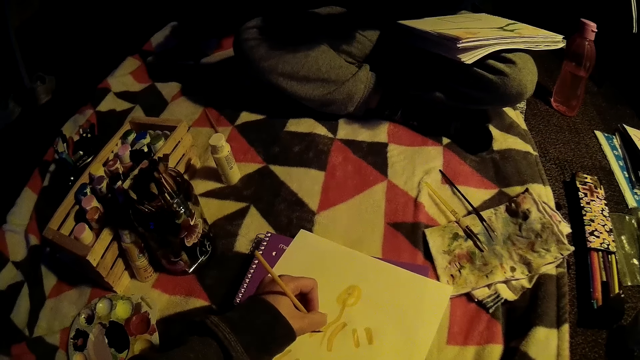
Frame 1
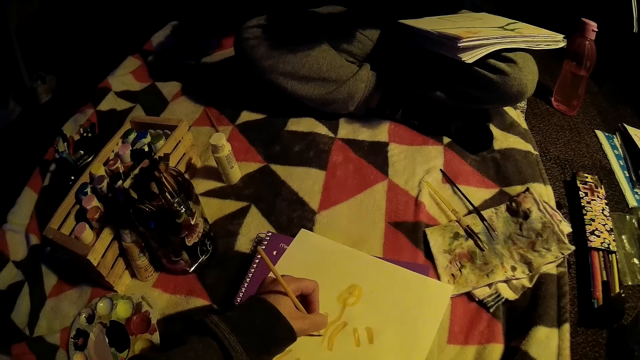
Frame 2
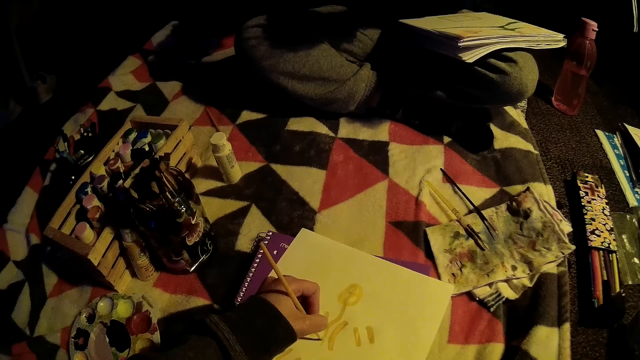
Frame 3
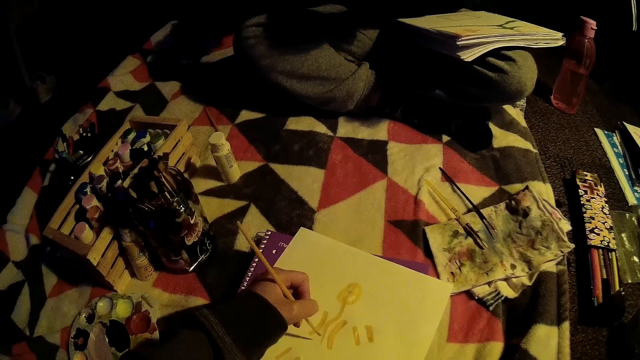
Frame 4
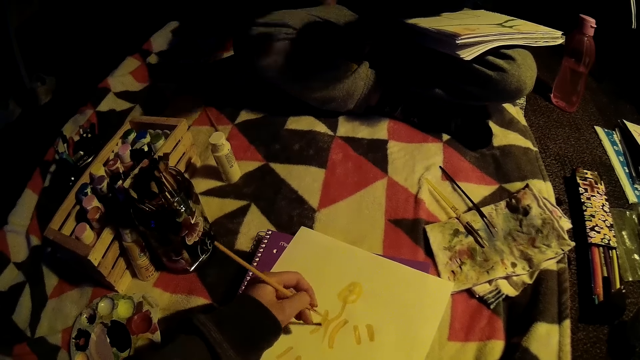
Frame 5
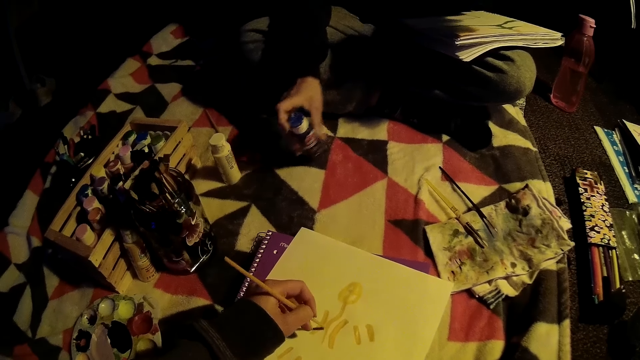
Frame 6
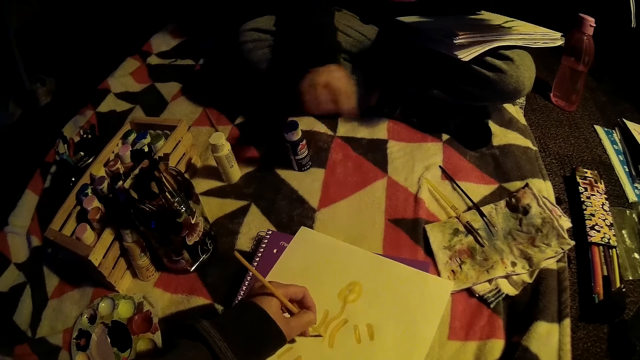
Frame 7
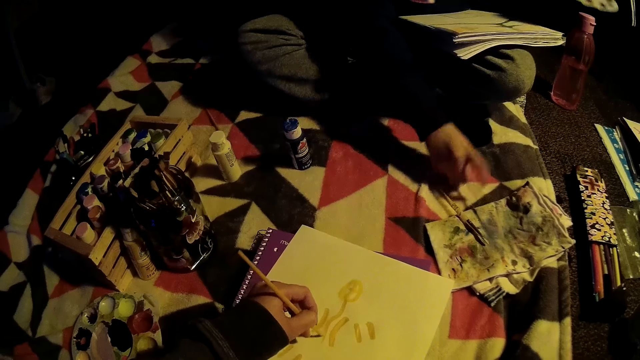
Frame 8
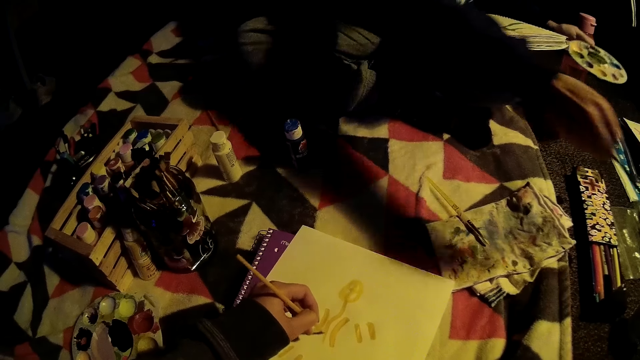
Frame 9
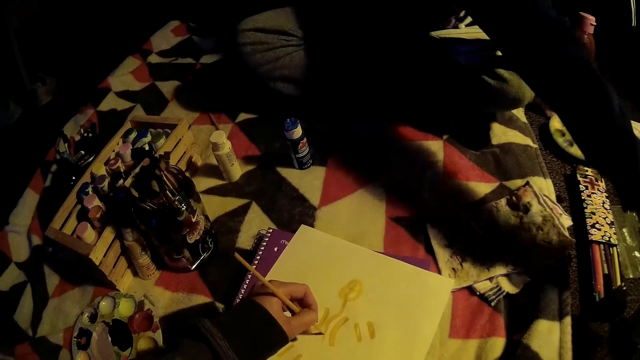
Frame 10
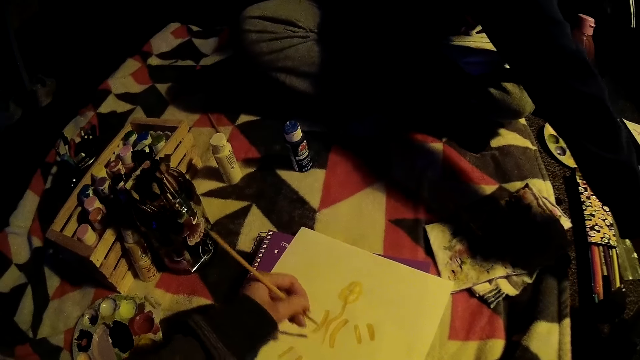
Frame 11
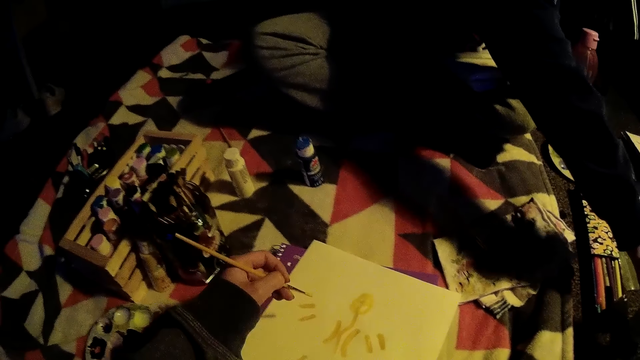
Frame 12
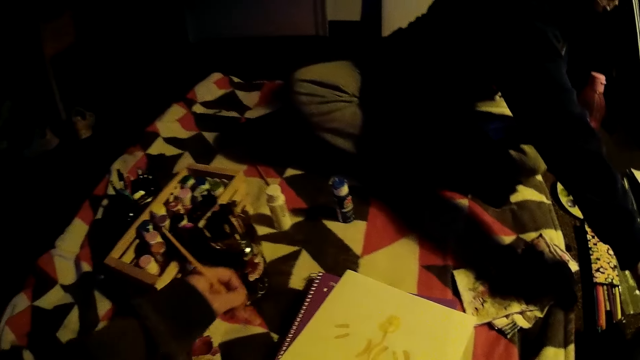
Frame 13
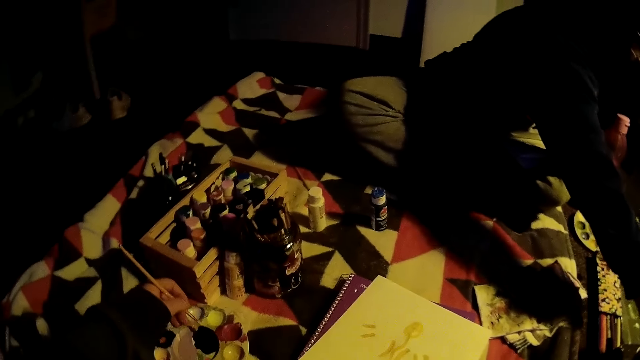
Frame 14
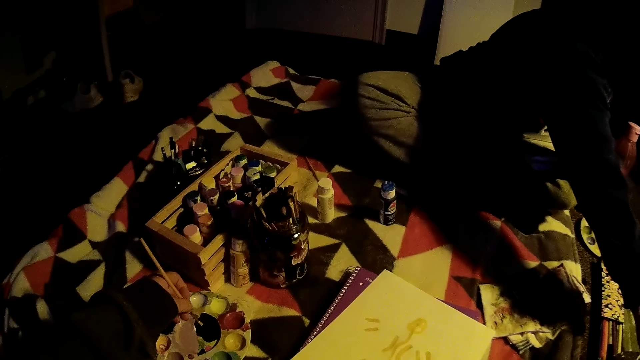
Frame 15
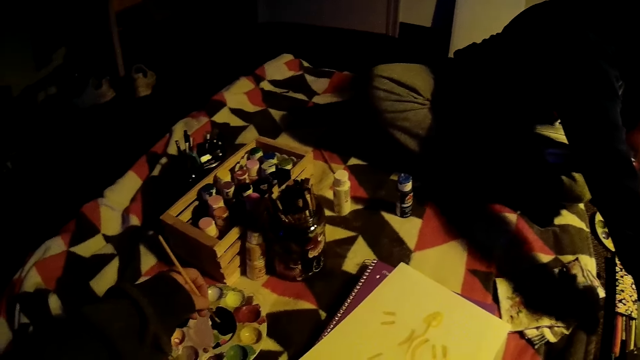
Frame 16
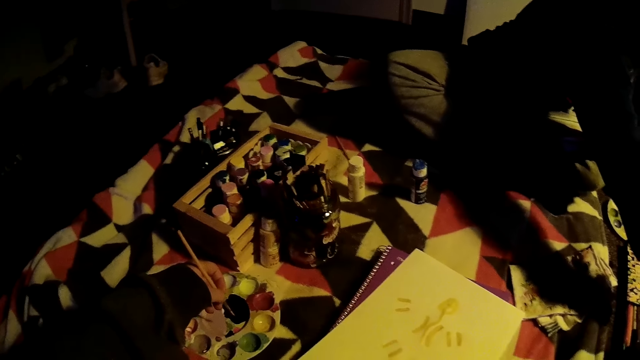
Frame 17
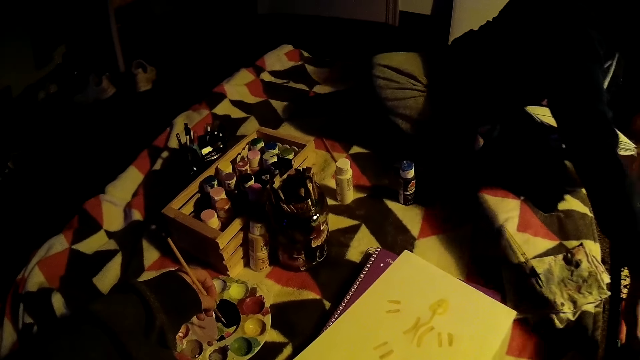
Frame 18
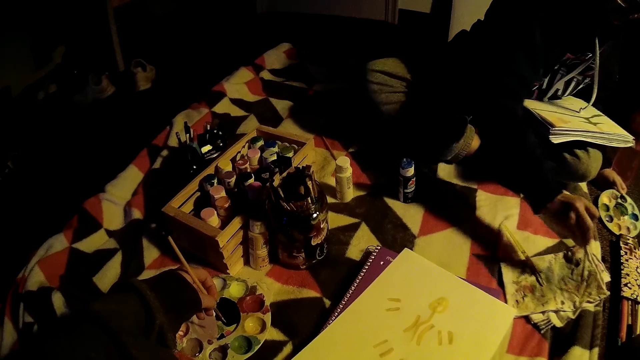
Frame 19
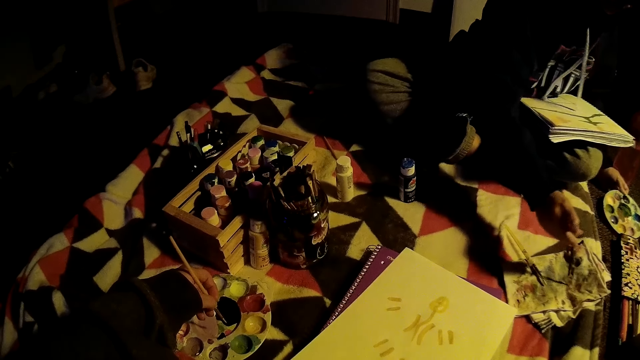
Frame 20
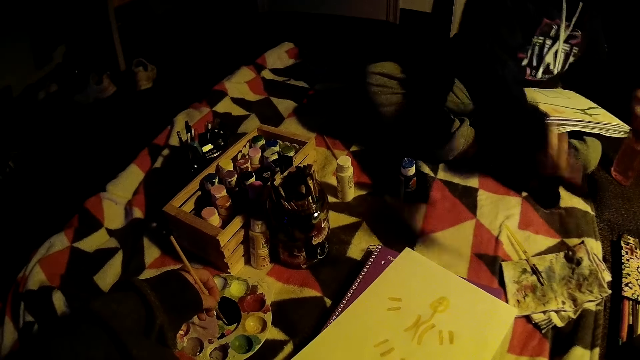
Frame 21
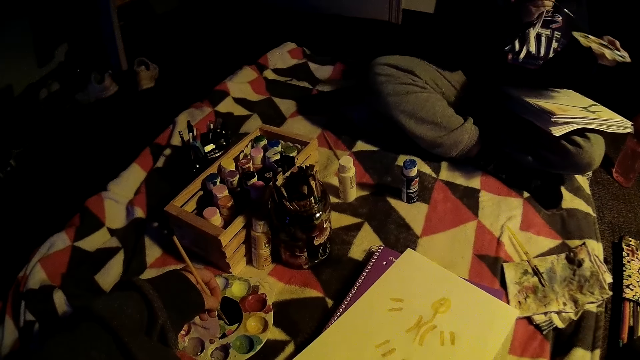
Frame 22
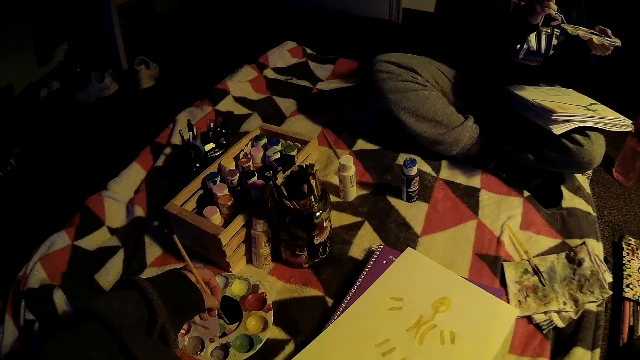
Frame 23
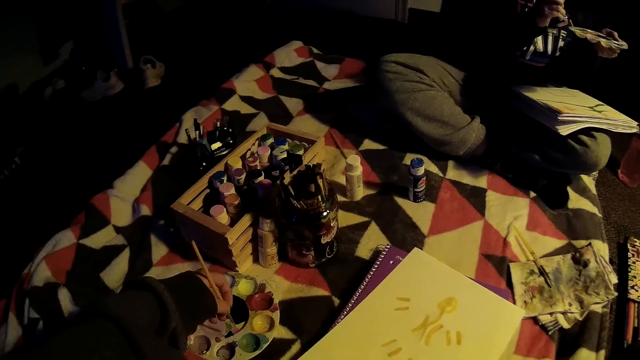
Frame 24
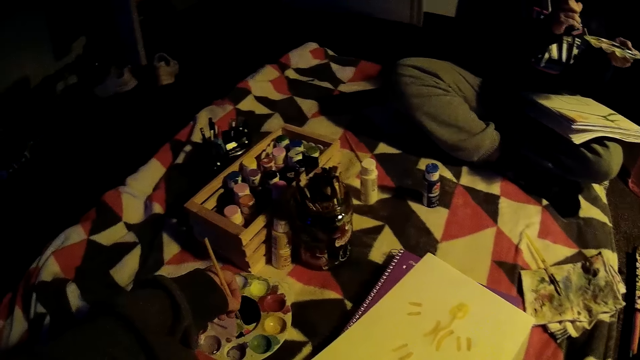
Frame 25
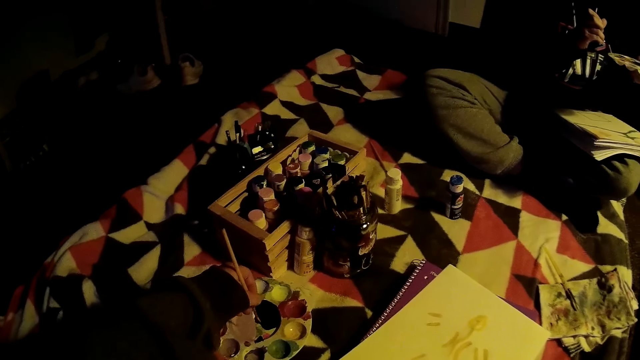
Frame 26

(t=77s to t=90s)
The woman drops the paint bottle on the fabric with her left hand. The camera wearer drops the paint. The woman picks up the paintbrush from the fabric. The camera wearer collects paint with the paintbrush in her right hand from the paint palette. The woman wipes the brush. The woman collects paint from the paint palette with the paintbrush in her right hand.

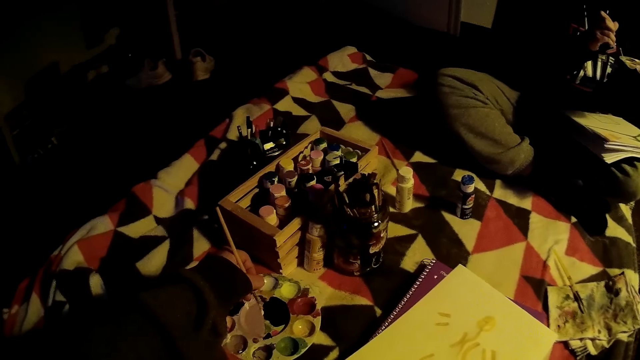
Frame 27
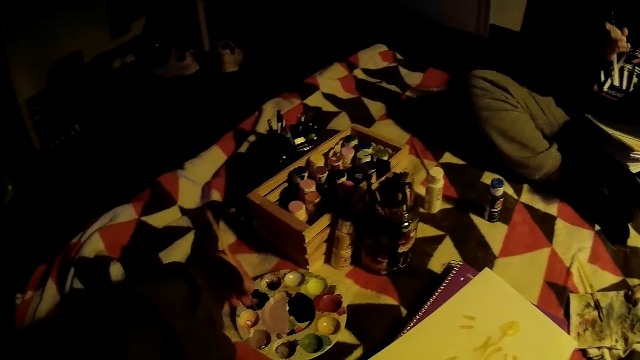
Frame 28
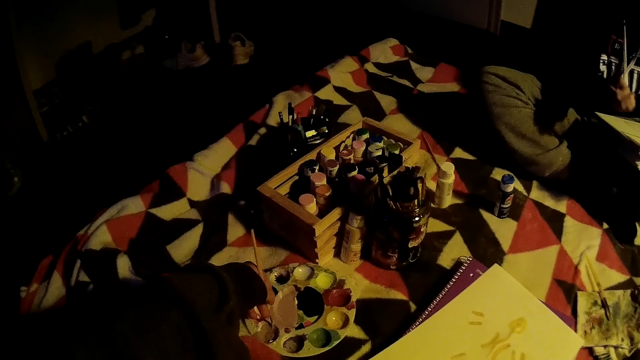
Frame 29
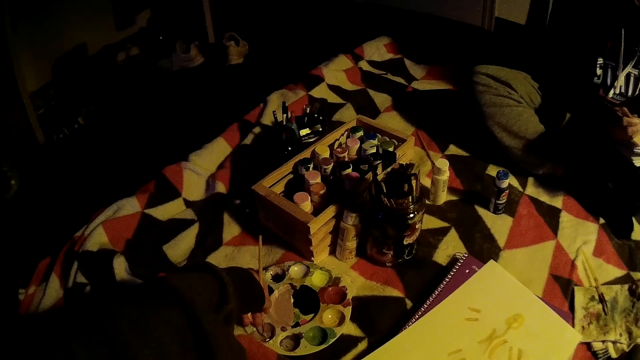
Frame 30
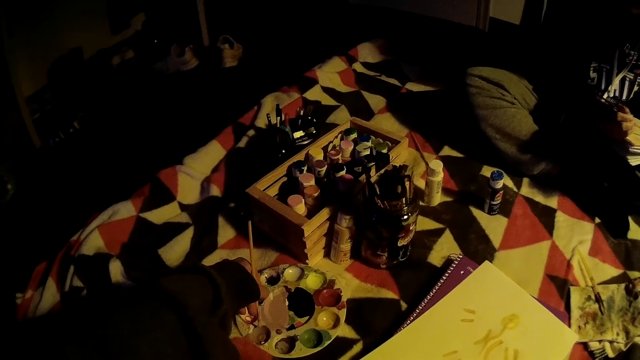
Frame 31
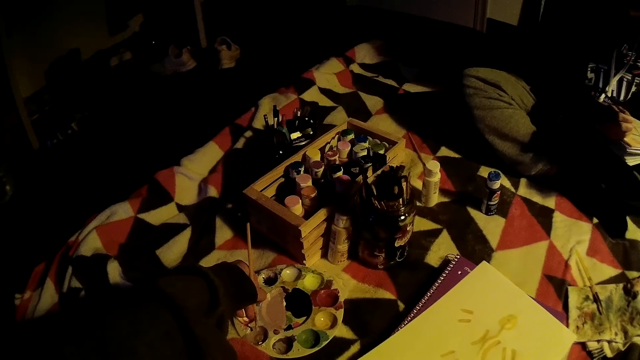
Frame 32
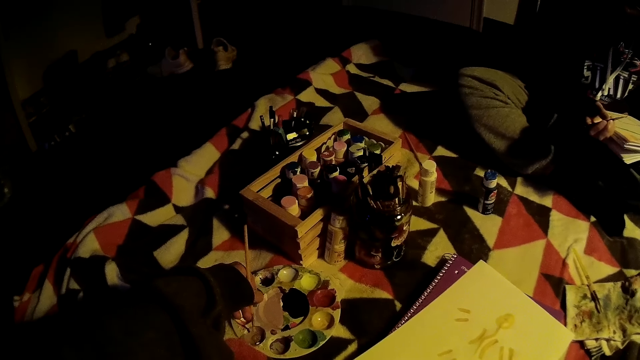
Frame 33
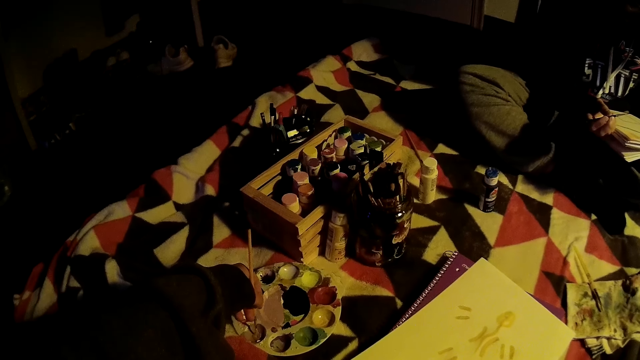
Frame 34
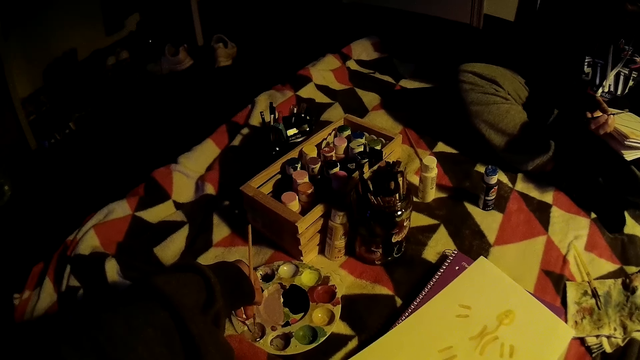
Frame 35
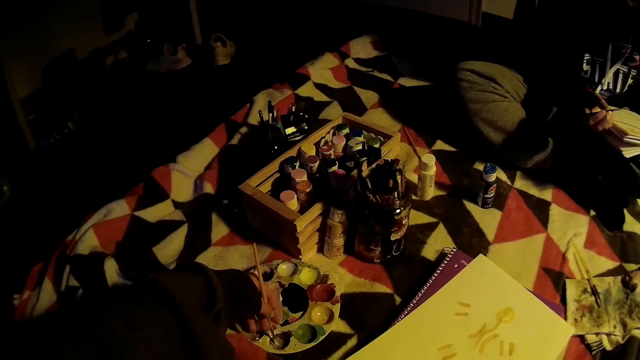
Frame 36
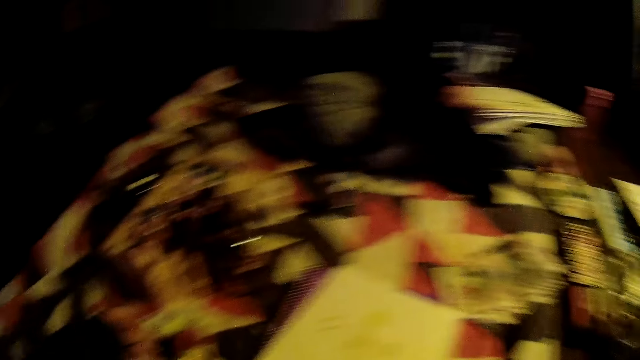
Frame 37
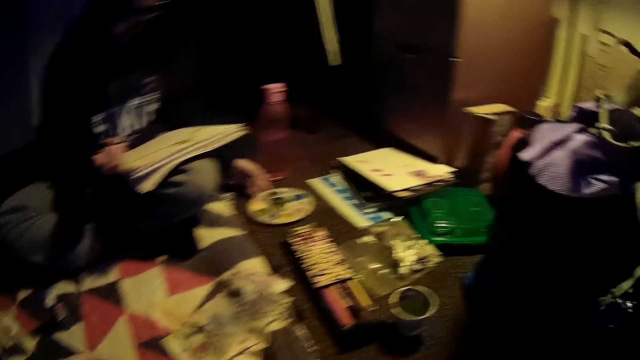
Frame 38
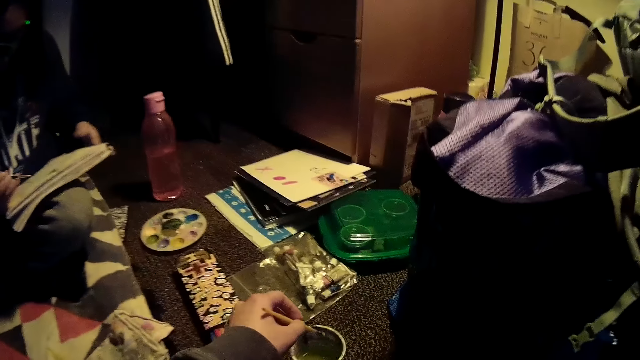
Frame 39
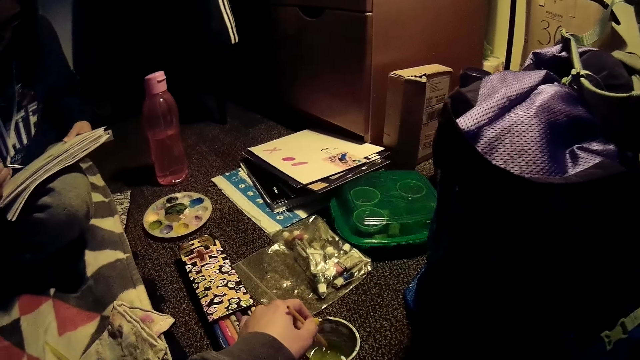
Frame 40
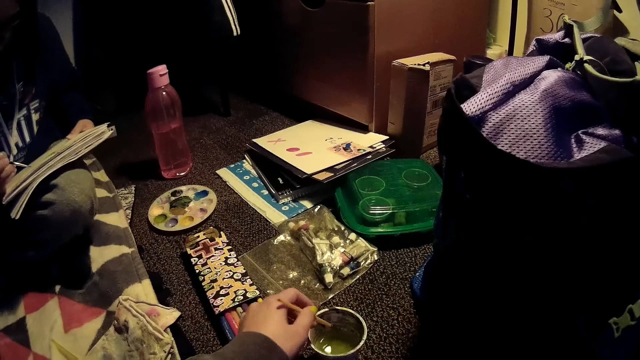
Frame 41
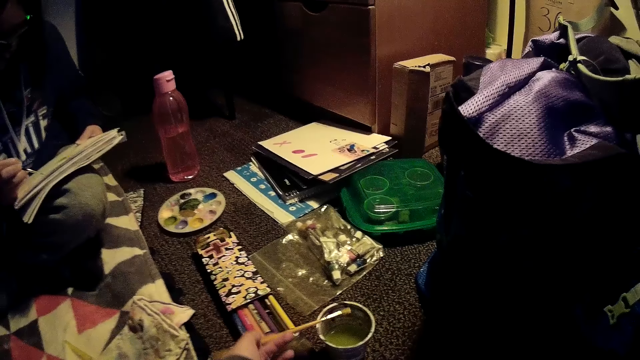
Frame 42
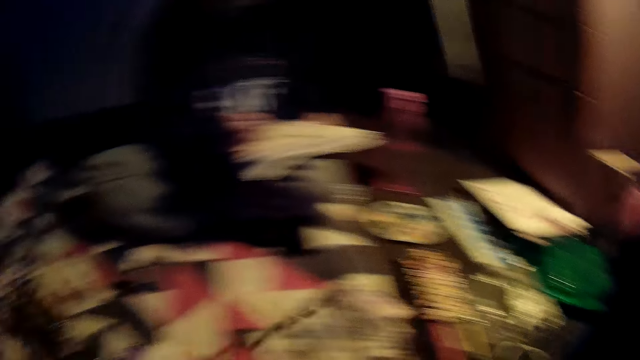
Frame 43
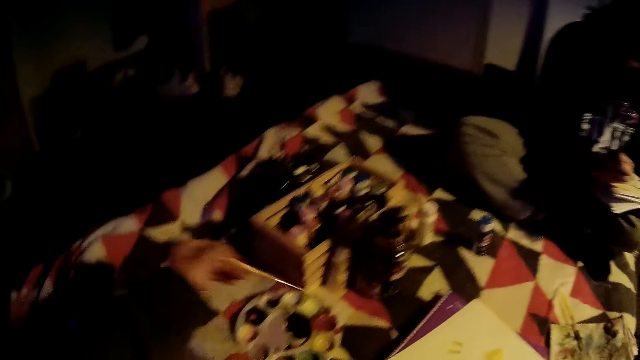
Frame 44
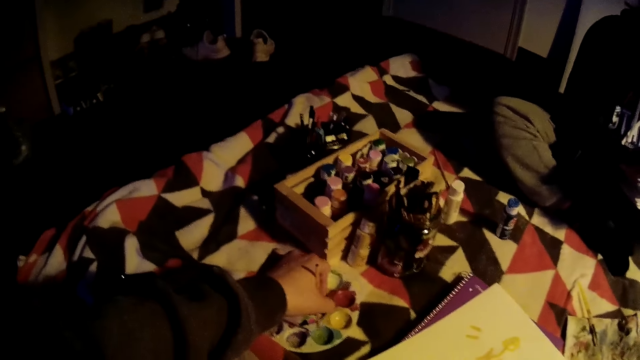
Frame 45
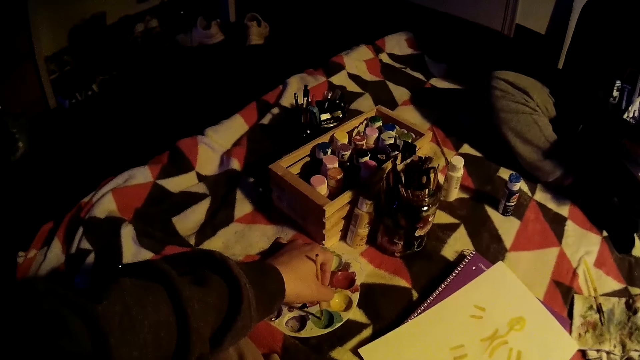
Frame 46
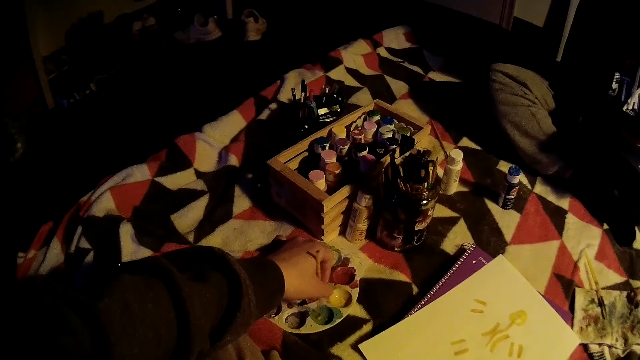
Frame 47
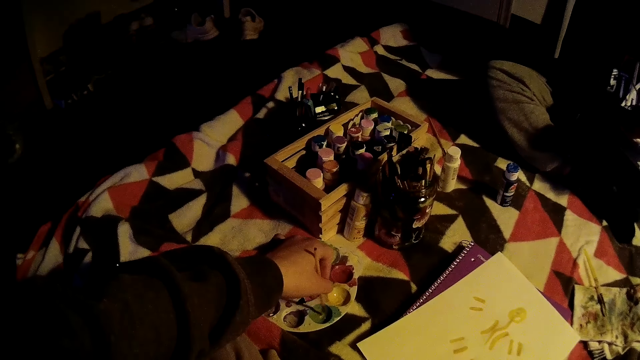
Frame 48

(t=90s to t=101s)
The camera wearer takes the paint. The woman paints on the drawing book with the paintbrush on her right hand. The woman adjusts the palette on the floor with her left hand. The woman paints on the drawing book with the paintbrush on her right hand and holds the drawing book with her left hand. The camera wearer takes the paint from the bowl. She rinses the paintbrush in her left hand in a stainless steel plate with water. She collects paint with the paintbrush in her left hand from the paint palette.
